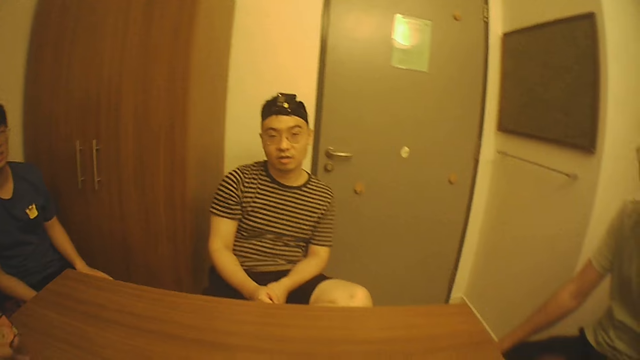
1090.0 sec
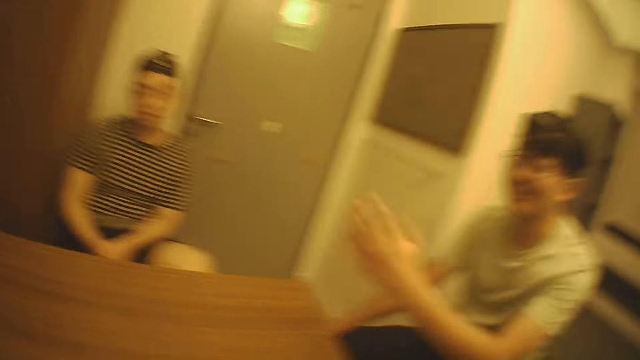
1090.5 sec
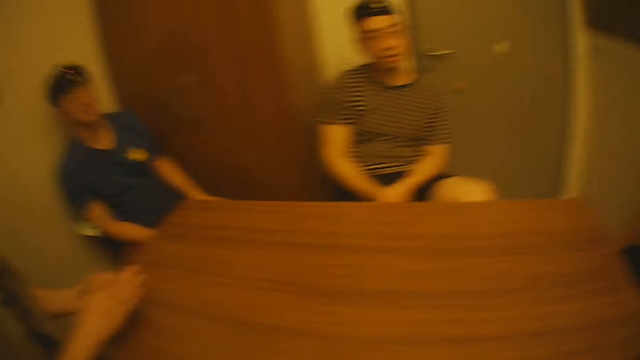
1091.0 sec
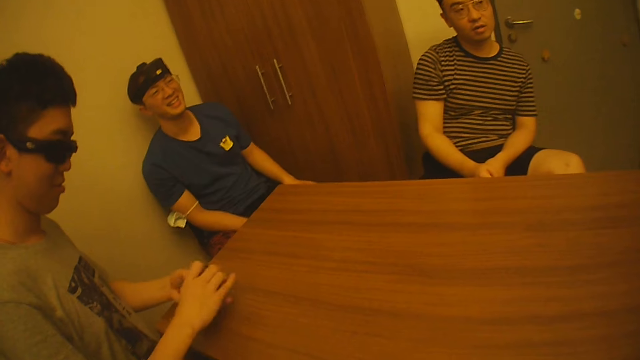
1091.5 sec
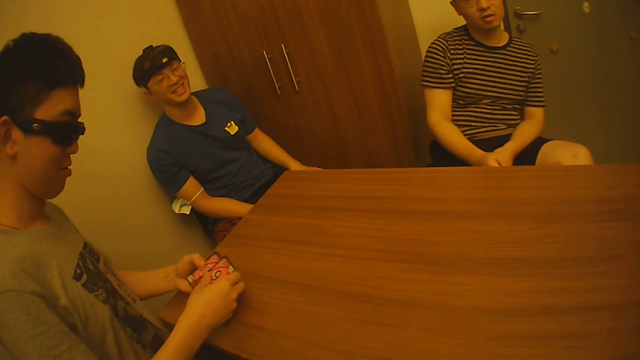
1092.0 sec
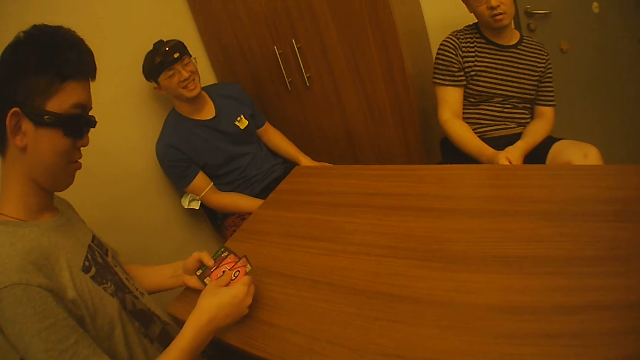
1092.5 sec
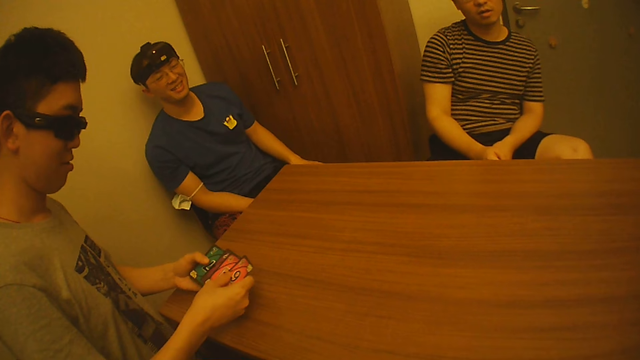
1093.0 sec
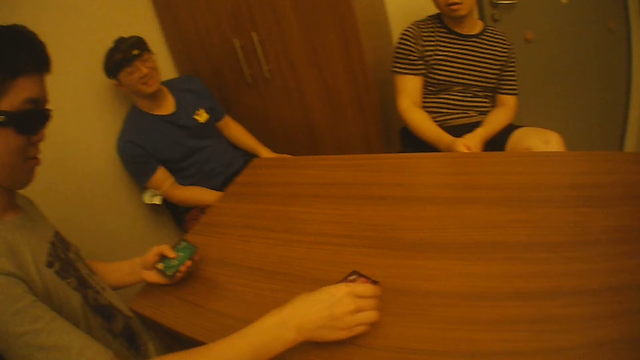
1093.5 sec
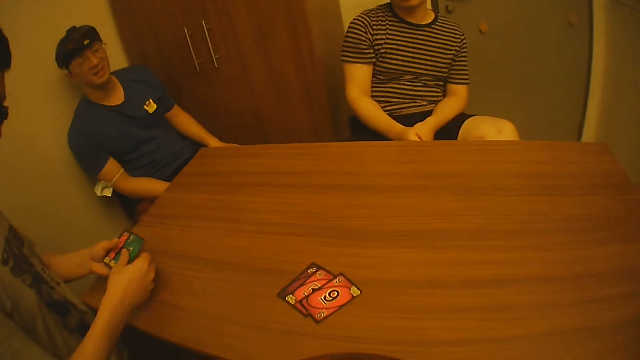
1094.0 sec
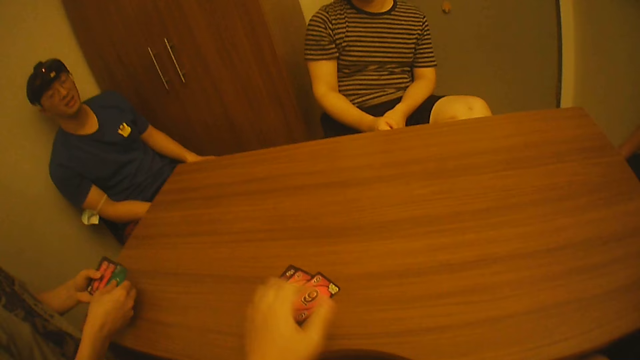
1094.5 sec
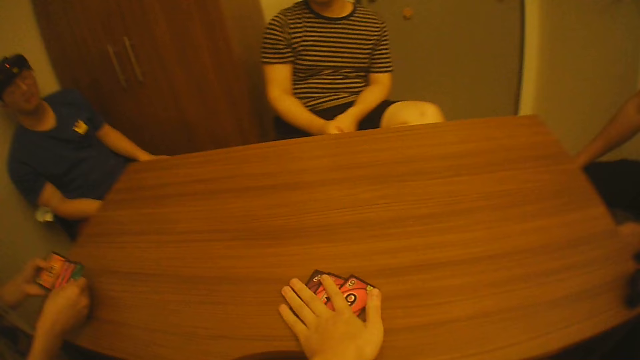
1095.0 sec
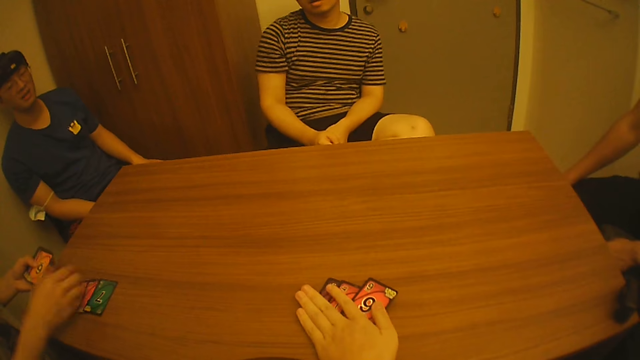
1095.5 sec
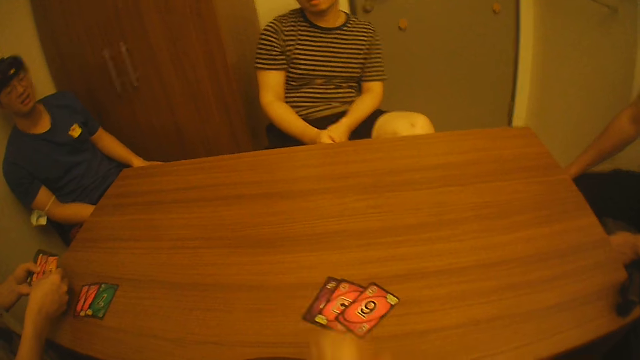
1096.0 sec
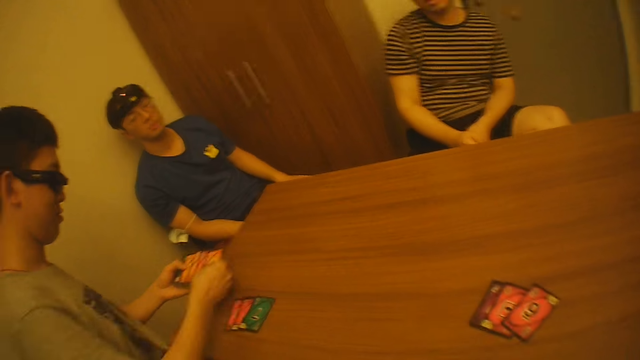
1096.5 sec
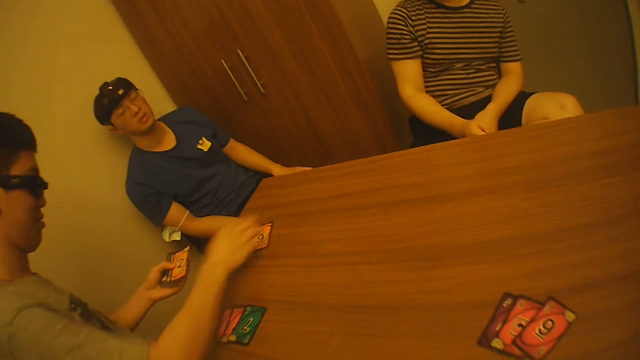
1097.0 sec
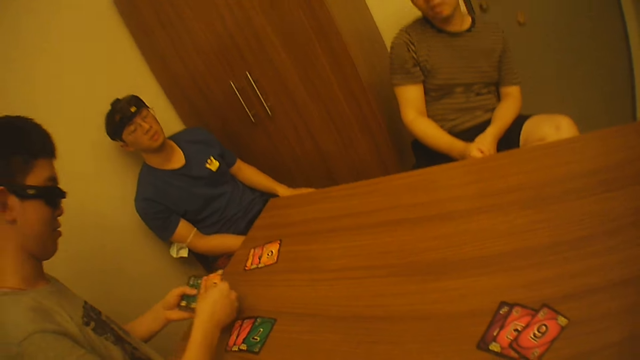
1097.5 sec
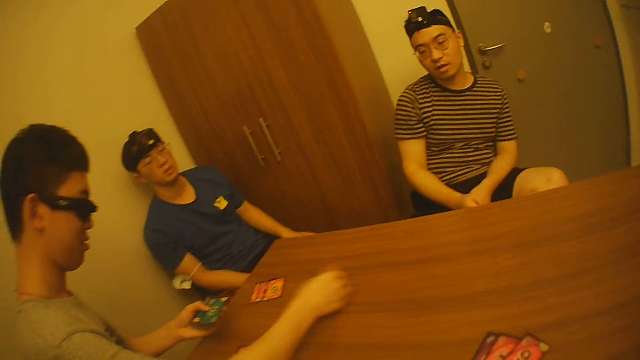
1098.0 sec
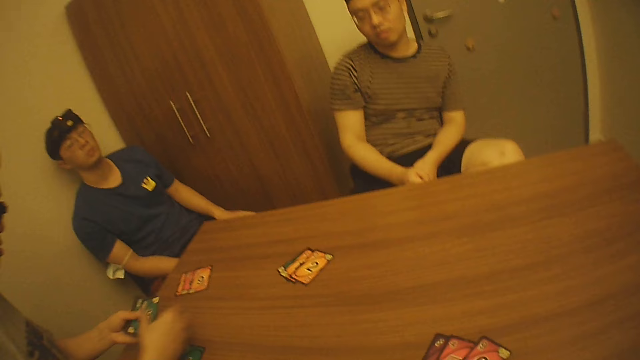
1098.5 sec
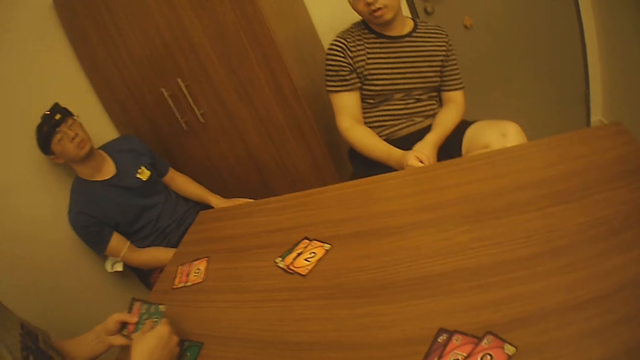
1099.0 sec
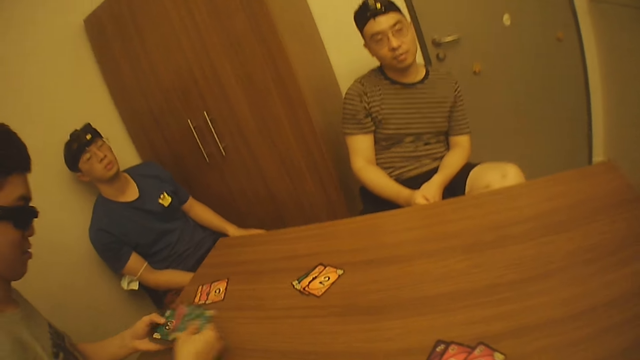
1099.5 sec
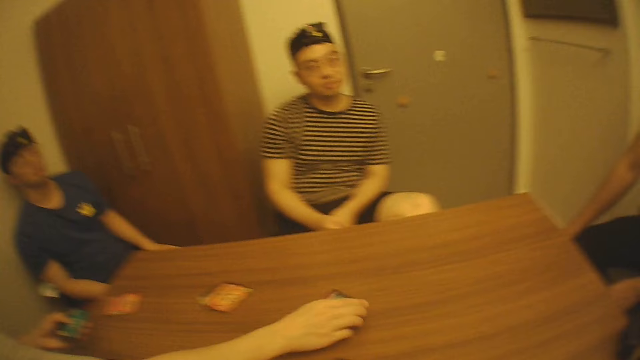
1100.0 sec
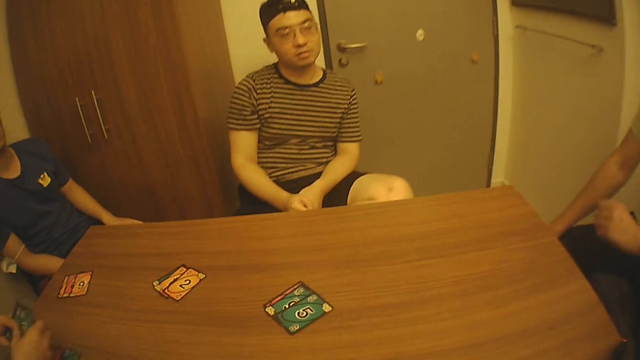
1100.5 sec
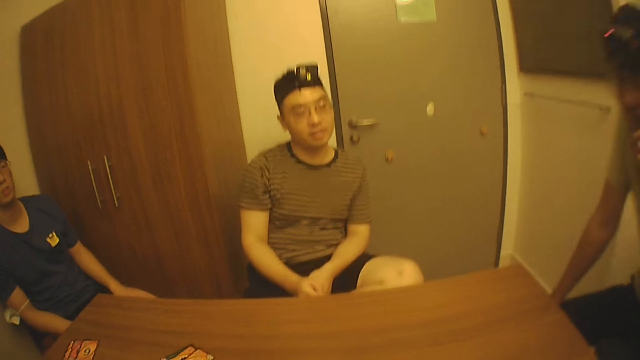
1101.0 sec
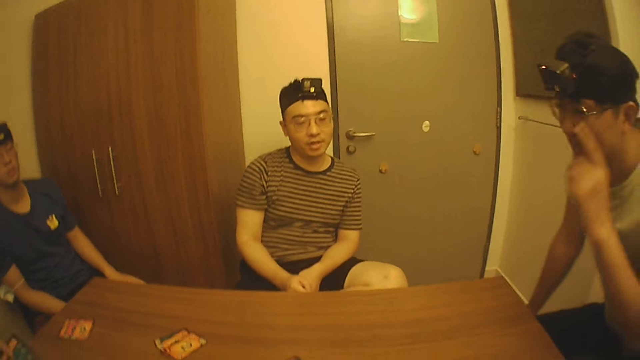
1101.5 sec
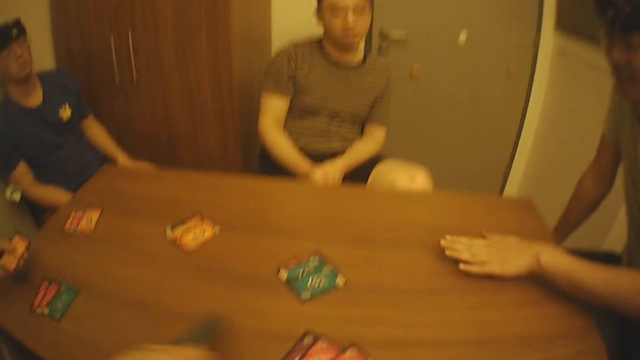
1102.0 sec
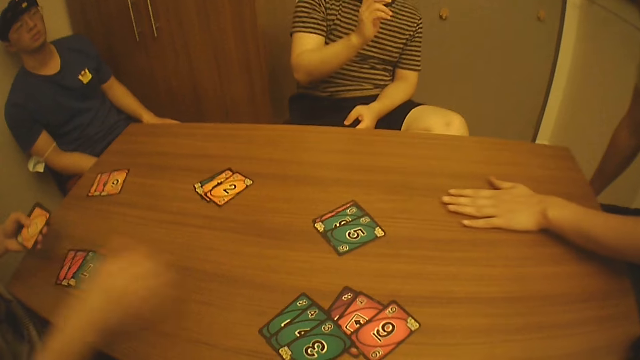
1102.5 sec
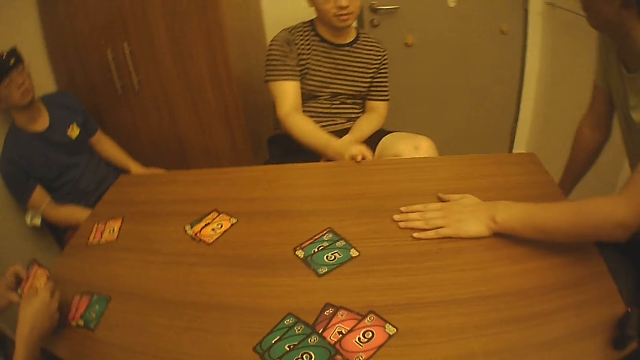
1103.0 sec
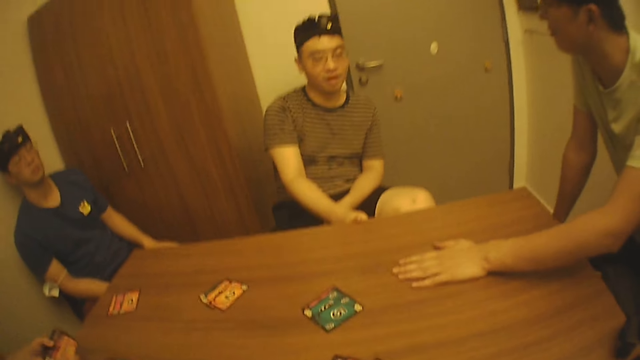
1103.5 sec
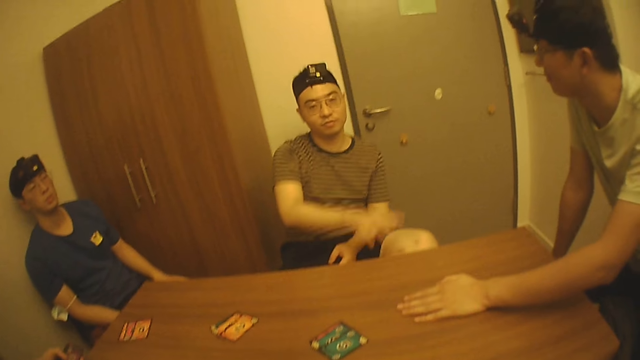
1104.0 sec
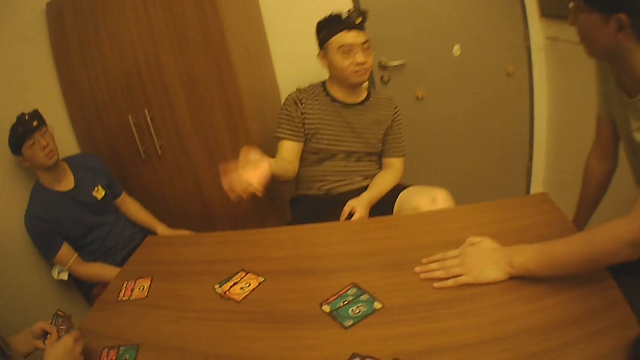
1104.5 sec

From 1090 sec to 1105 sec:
The camera wearer looks at a person. They look at another person. They look at a third person. They turn round. A man looks at the playing cards. The man distributes the playing cards and places the playing cards on the table. The camera wearer touches the playing cards. They pick up their playing cards. The man places the playing cards on the table and distributes the playing cards. The camera wearer looks around. The man places the playing cards on the table. The camera wearer looks around. The man touches the camera. Another man chats with yet another man.

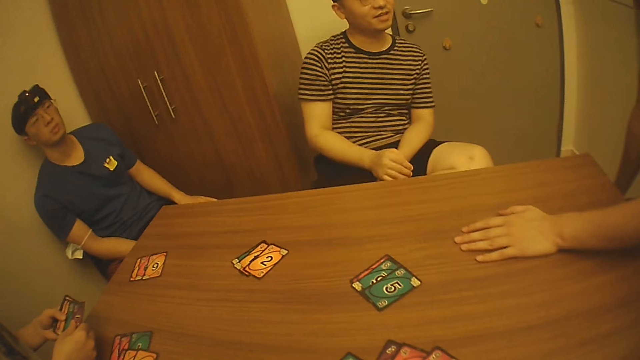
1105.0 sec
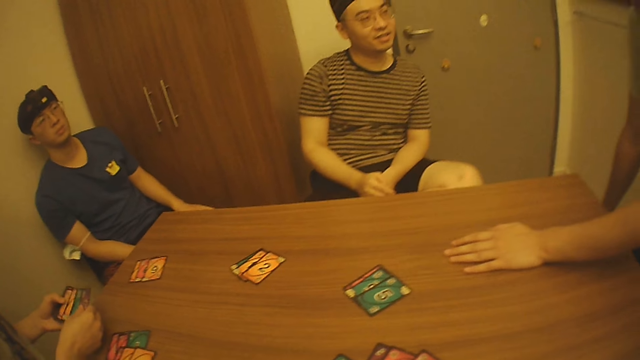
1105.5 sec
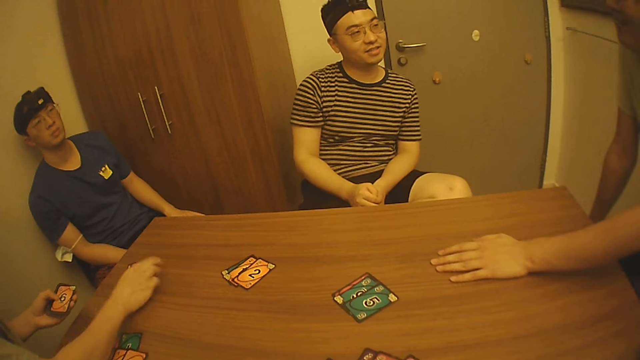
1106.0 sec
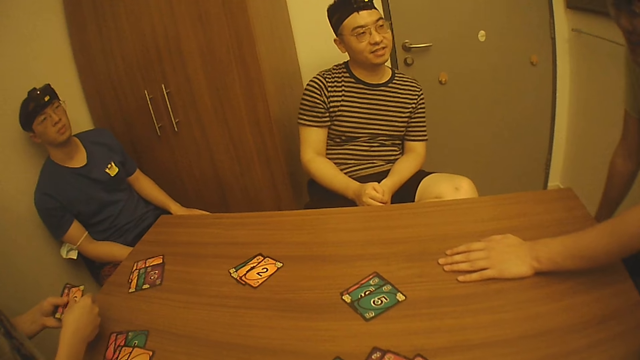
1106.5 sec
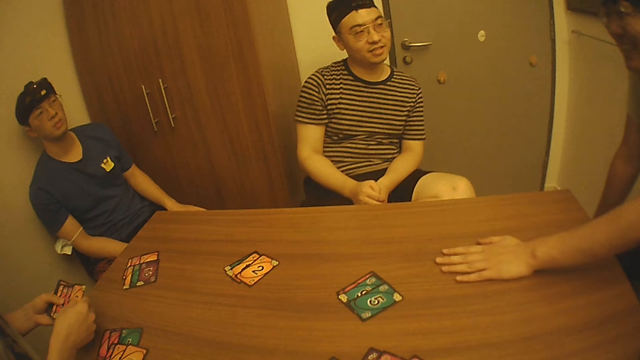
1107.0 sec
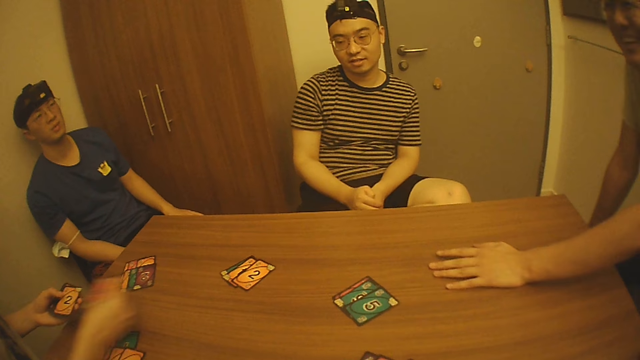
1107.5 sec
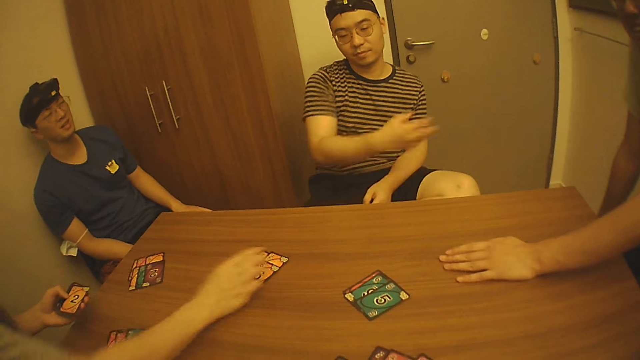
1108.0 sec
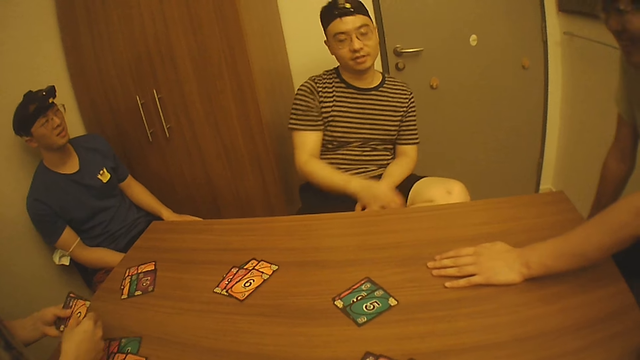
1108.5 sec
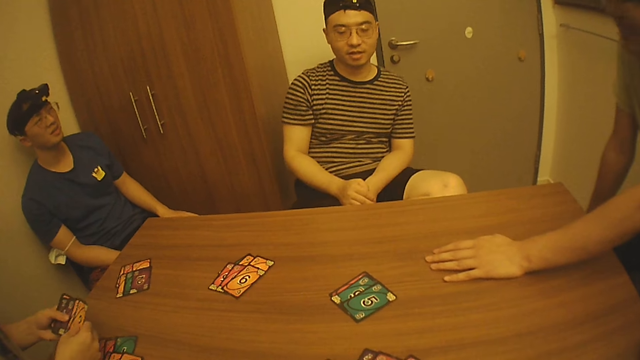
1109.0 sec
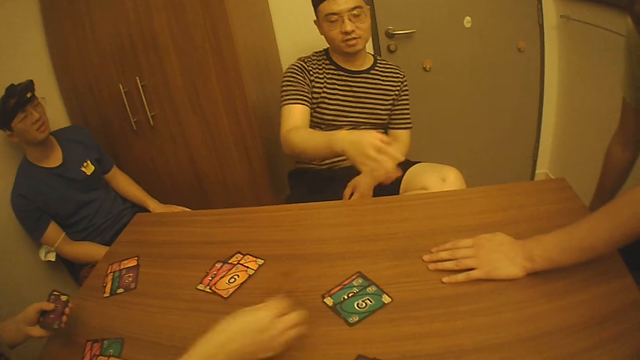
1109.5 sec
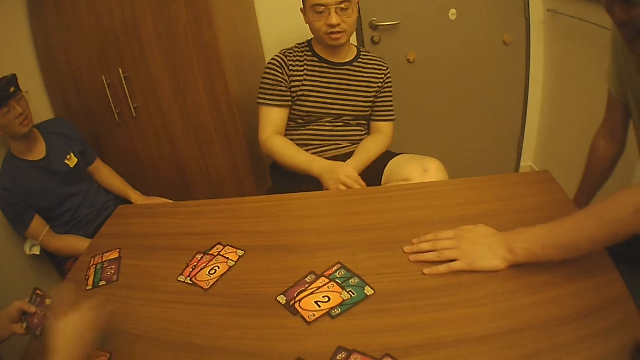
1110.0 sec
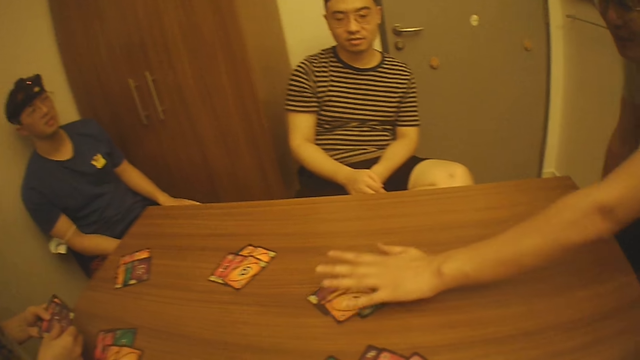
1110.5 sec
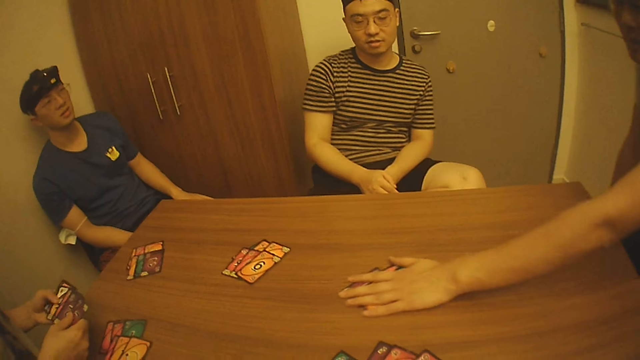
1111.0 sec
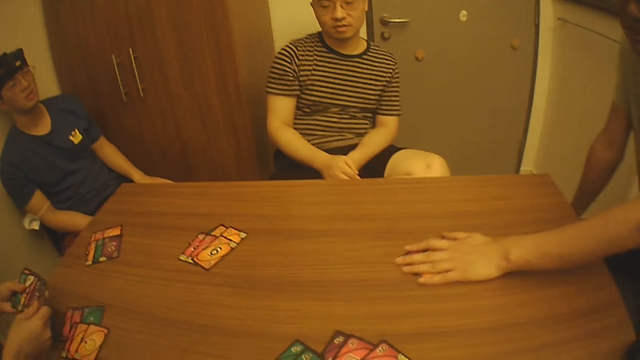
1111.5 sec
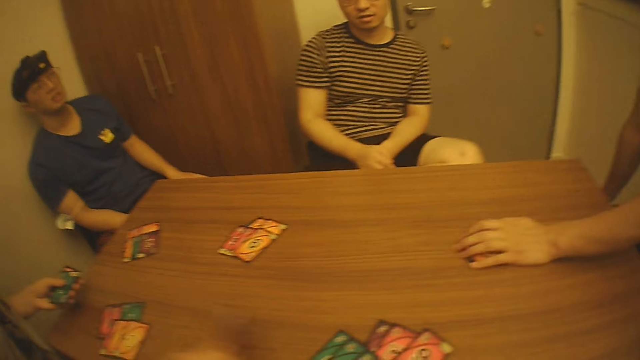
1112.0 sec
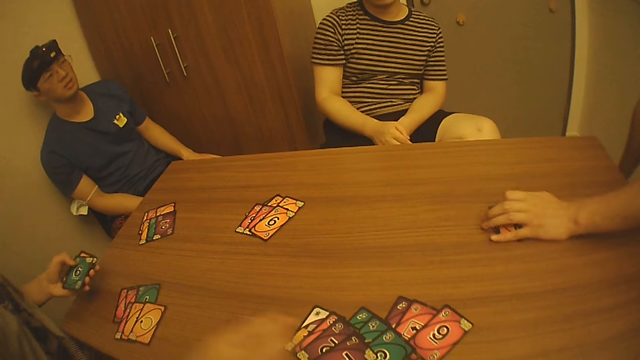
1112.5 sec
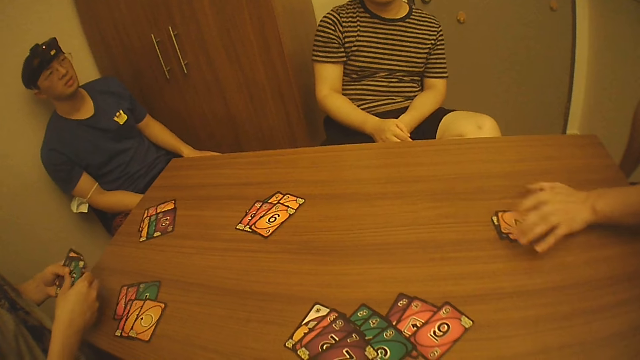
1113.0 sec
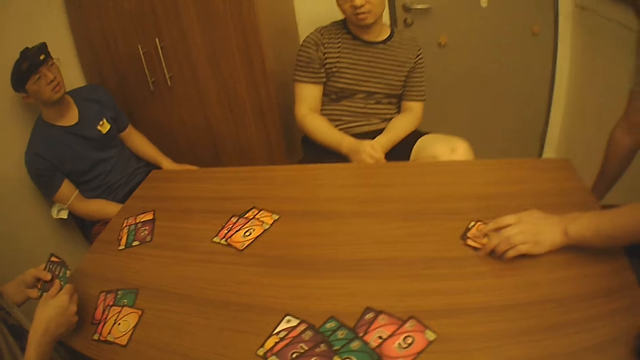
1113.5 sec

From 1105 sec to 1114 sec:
A man distributes the playing cards on the table. Another man converses with friends. The first man distributes the playing cards on the table. A third man picks up the playing cards. The first man pulls the playing card on the table. A fourth man distributes the playing cards on the table.
